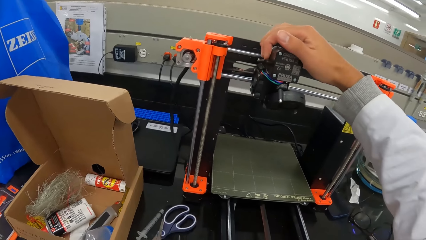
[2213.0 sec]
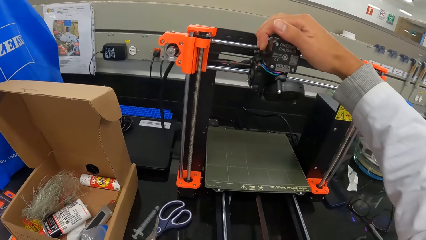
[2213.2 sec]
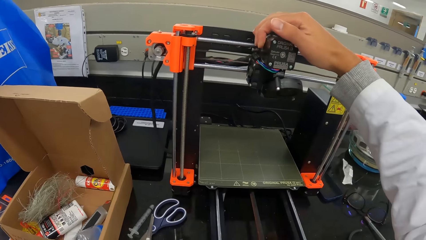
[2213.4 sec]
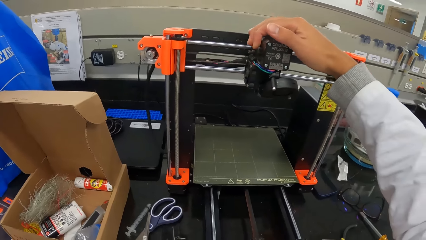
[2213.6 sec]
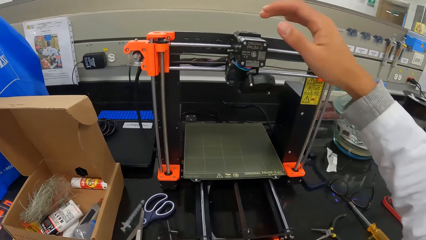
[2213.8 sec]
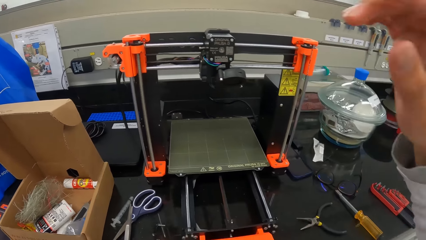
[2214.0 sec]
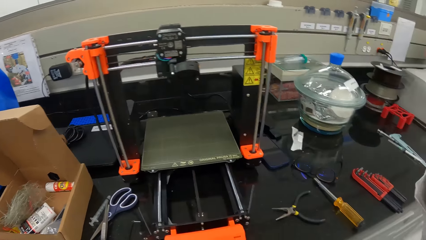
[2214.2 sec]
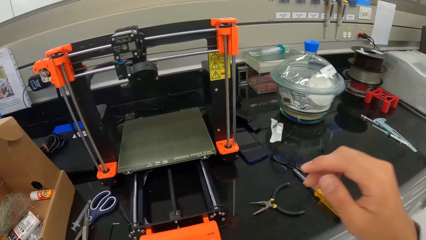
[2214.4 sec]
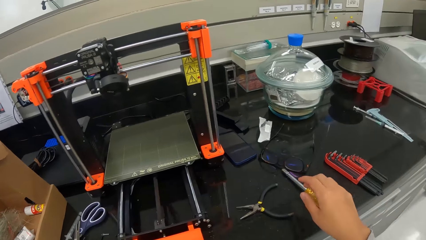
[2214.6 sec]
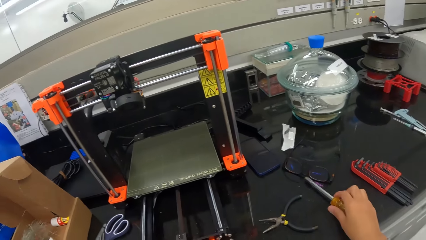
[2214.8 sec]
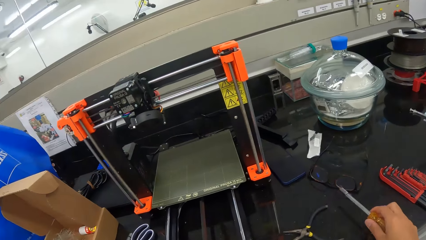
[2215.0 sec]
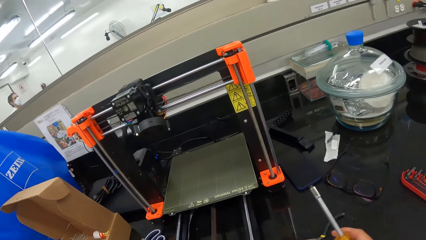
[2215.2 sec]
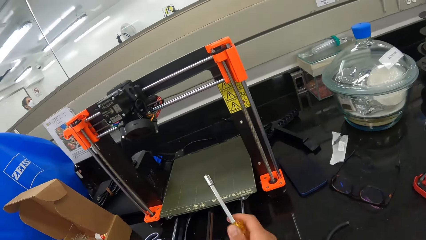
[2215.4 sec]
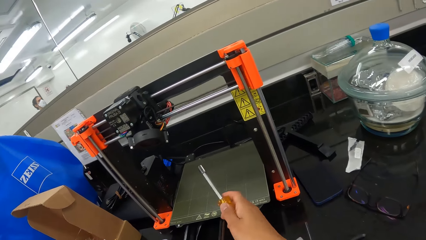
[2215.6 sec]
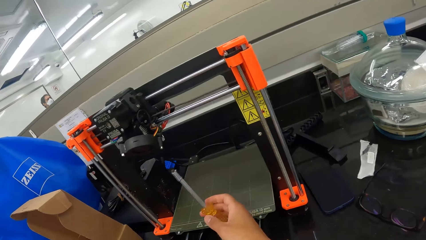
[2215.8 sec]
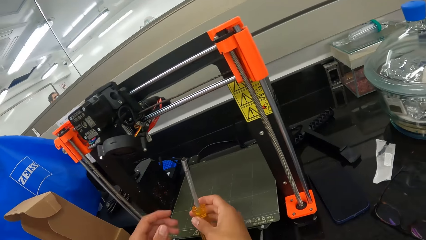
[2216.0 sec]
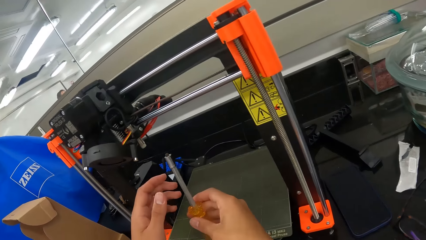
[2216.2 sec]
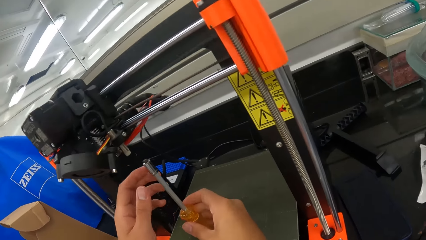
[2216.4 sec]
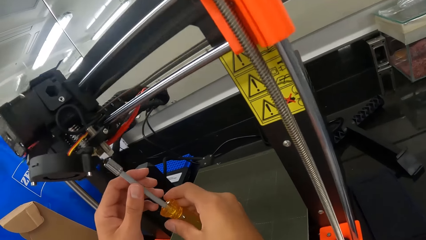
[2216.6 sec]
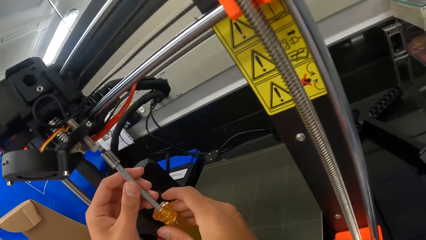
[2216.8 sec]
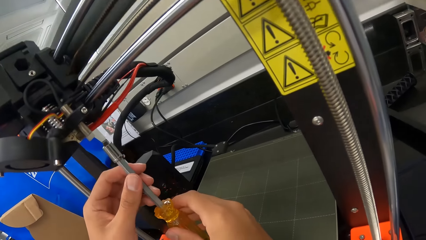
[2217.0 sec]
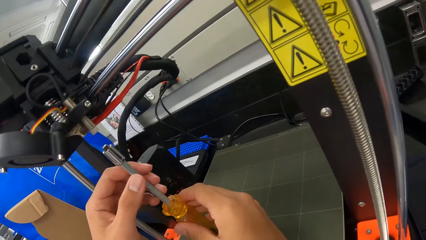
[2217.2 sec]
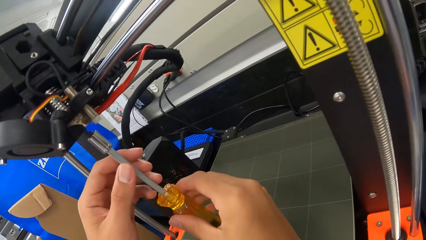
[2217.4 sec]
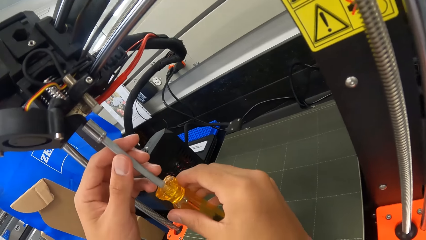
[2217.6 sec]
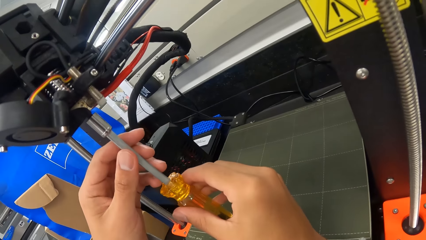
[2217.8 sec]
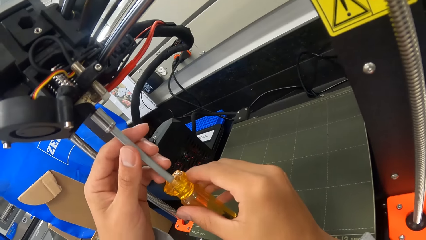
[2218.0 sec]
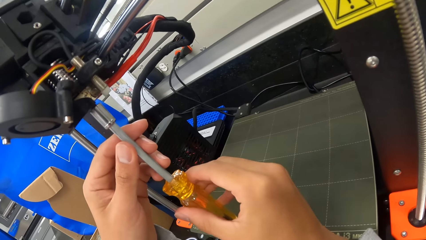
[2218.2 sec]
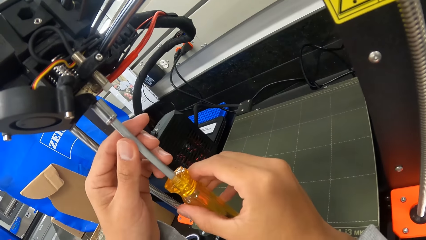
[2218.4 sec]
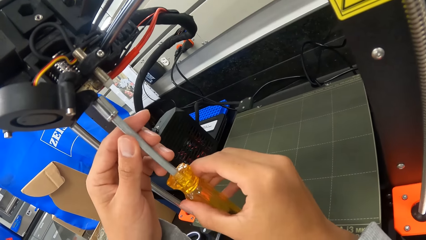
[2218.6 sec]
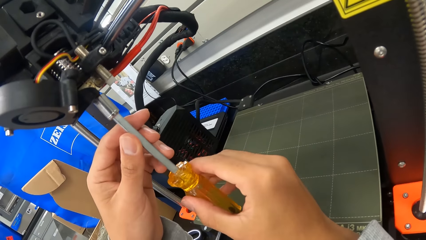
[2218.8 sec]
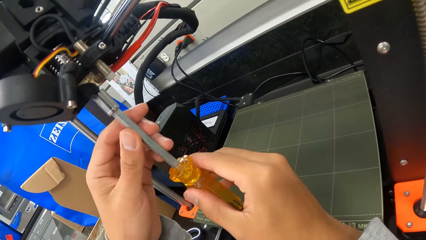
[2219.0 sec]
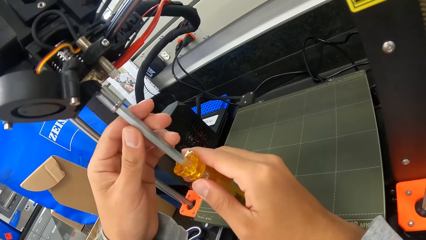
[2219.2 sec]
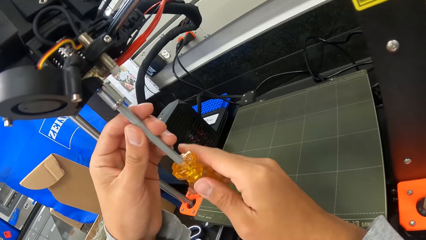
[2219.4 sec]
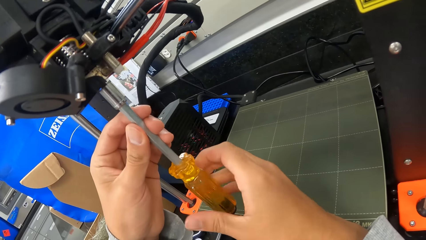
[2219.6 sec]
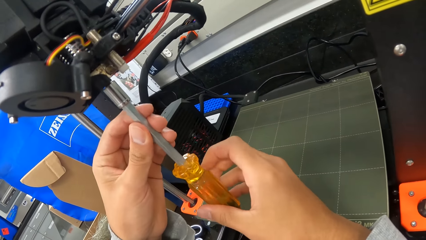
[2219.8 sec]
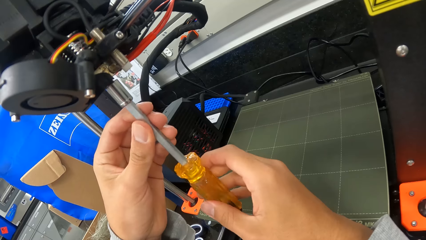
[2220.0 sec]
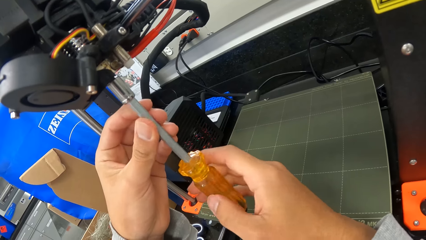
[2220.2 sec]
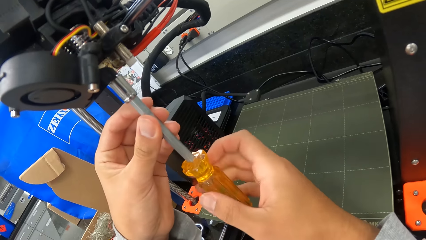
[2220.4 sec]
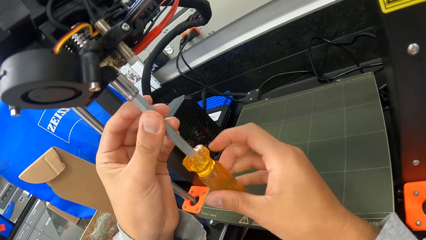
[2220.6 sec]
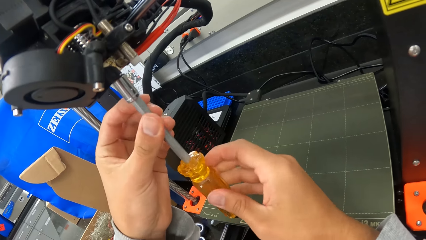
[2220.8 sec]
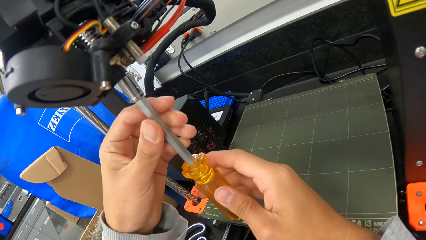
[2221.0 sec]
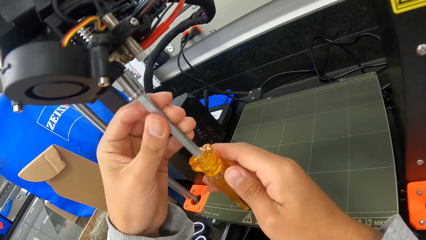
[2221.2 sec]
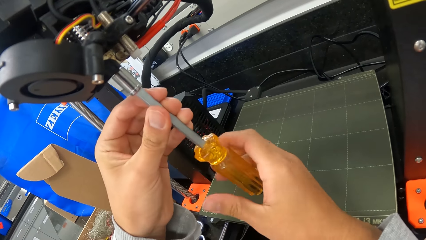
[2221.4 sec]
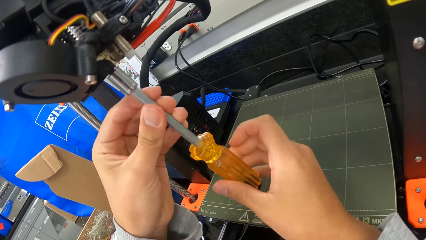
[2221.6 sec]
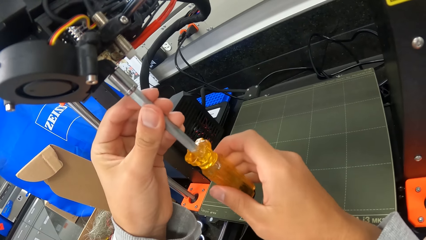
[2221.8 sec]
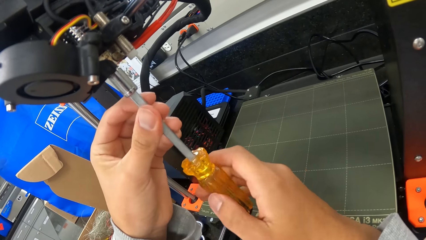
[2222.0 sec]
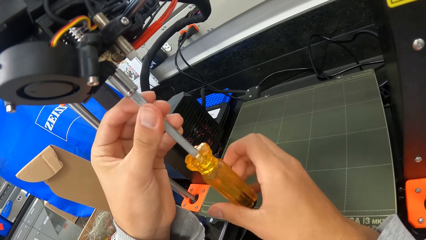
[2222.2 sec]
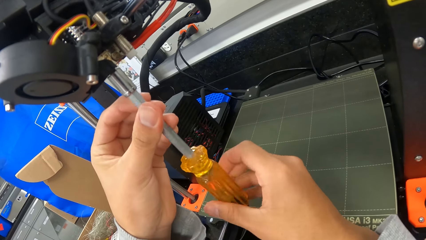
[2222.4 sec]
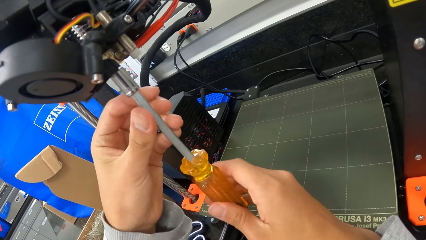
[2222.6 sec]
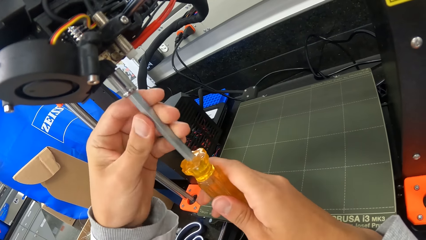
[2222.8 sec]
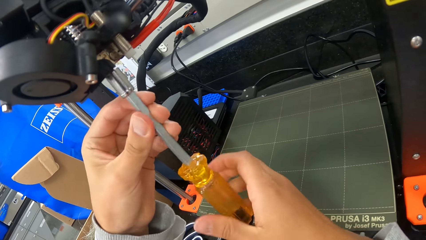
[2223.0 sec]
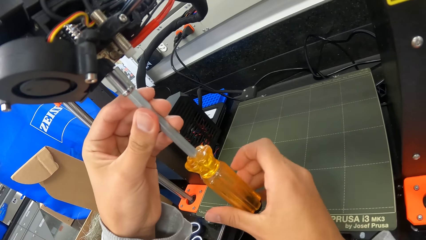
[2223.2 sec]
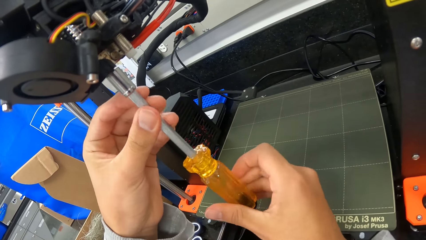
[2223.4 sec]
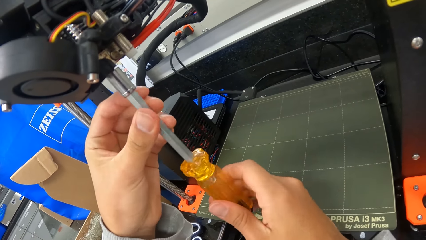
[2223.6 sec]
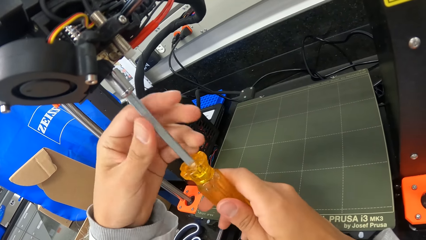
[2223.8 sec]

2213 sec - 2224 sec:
The camera wearer moves his right hand towards his face. He picks up the screwdriver from the laboratory cabinet with his right hand. He loosens a screw from the 3D printer with the screwdriver in his hands. He fixes the weighing machine with the screwdriver.

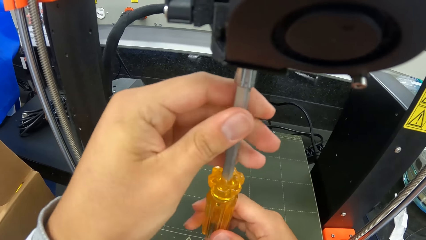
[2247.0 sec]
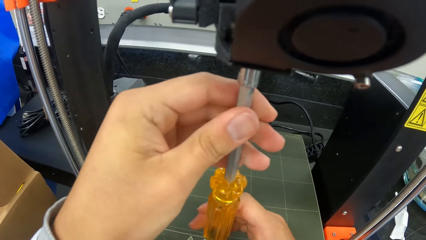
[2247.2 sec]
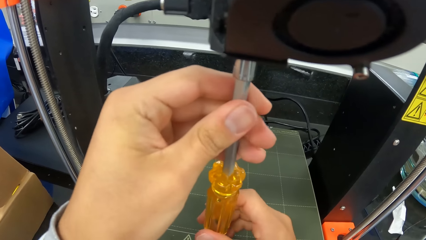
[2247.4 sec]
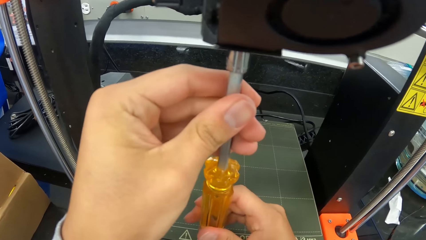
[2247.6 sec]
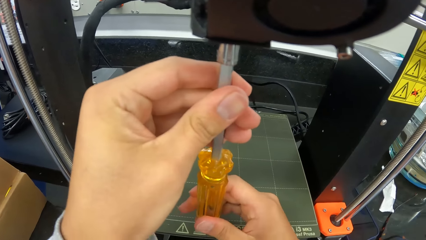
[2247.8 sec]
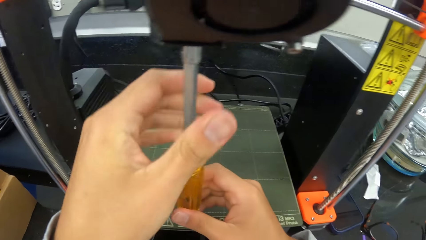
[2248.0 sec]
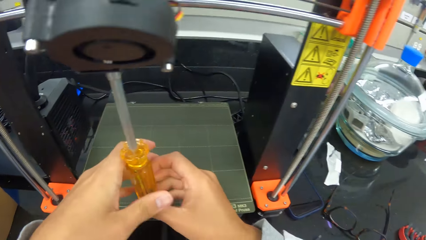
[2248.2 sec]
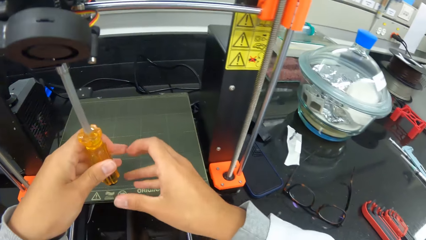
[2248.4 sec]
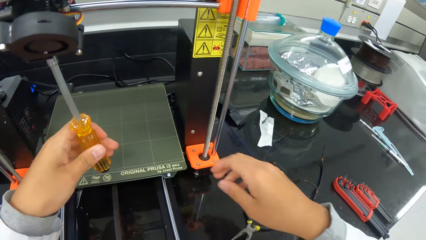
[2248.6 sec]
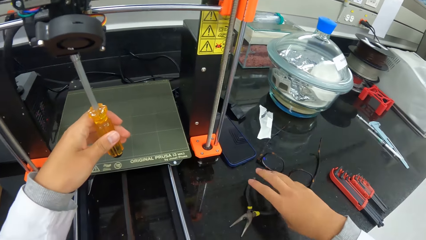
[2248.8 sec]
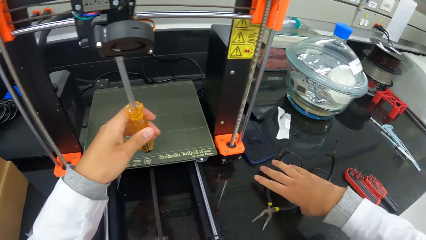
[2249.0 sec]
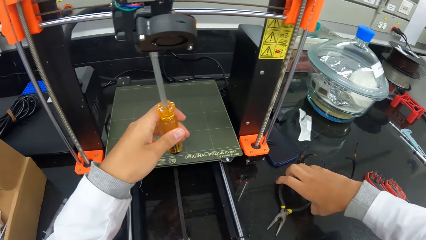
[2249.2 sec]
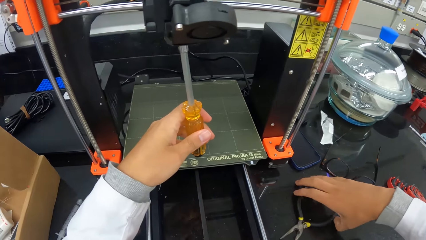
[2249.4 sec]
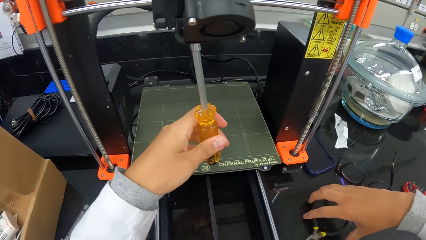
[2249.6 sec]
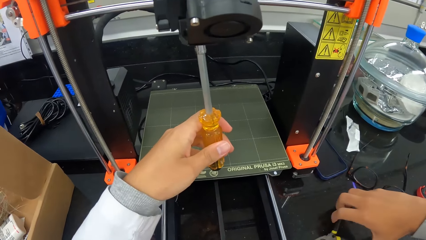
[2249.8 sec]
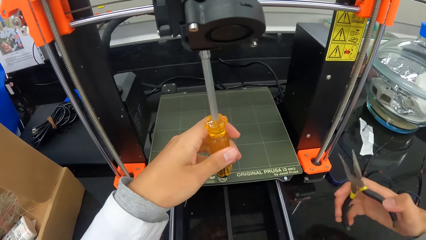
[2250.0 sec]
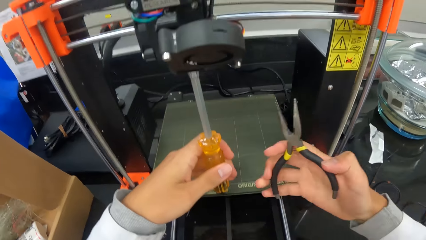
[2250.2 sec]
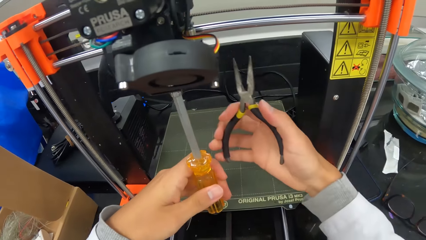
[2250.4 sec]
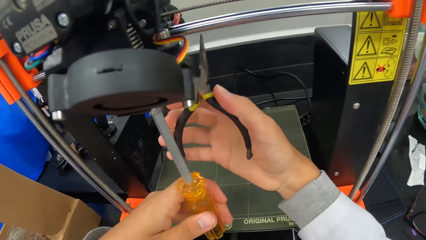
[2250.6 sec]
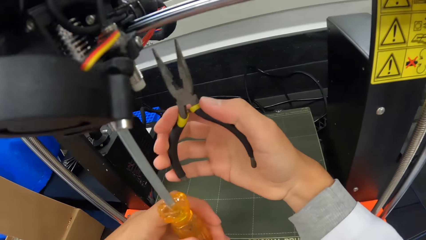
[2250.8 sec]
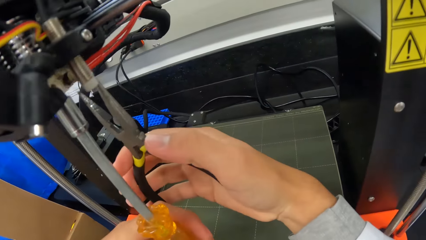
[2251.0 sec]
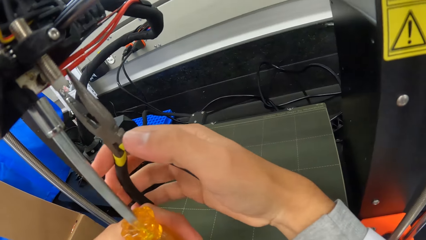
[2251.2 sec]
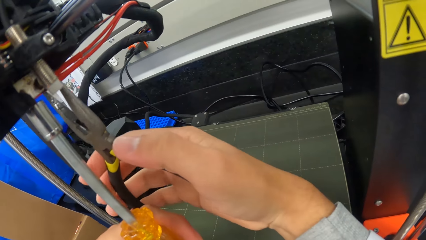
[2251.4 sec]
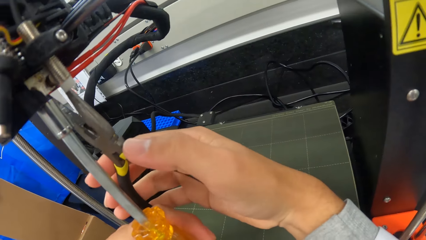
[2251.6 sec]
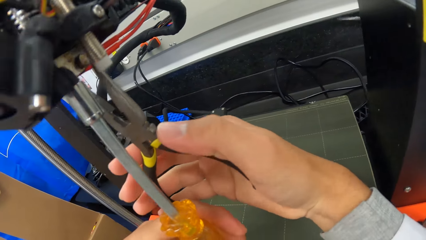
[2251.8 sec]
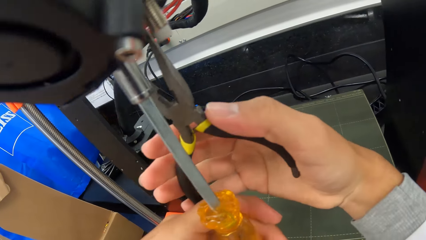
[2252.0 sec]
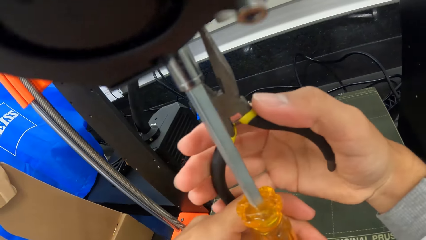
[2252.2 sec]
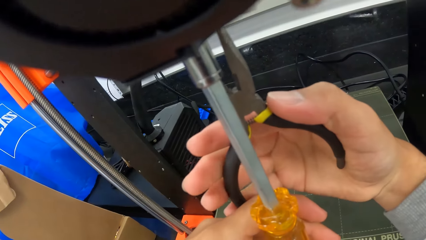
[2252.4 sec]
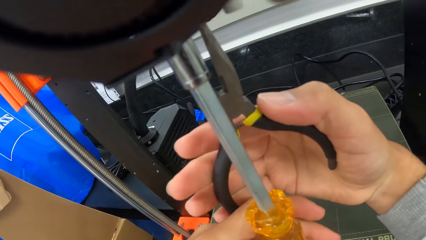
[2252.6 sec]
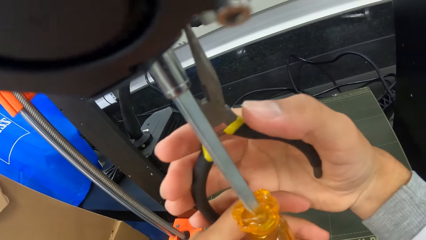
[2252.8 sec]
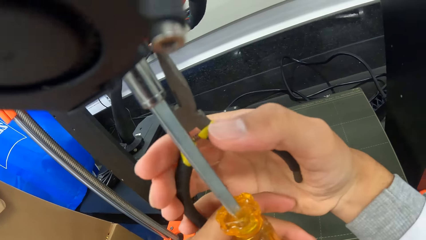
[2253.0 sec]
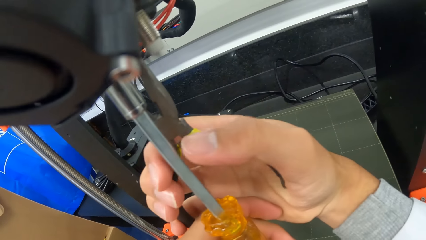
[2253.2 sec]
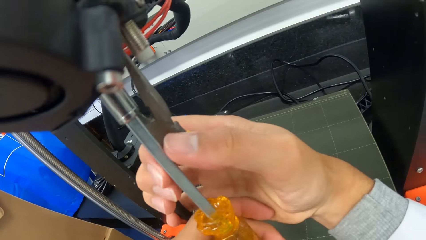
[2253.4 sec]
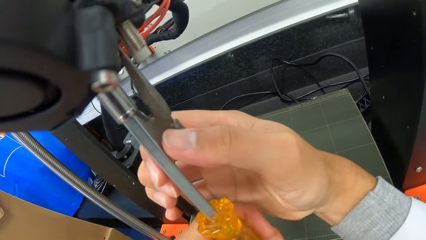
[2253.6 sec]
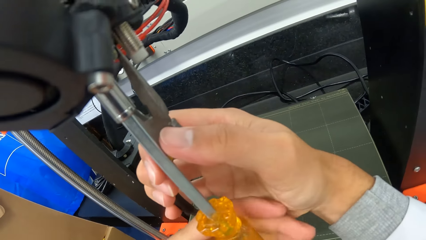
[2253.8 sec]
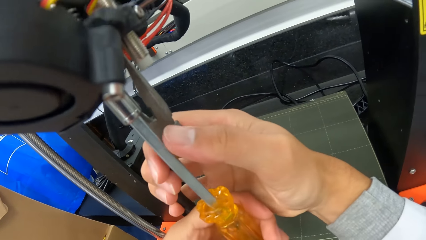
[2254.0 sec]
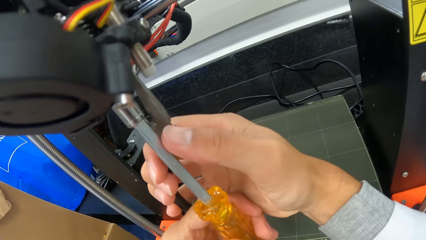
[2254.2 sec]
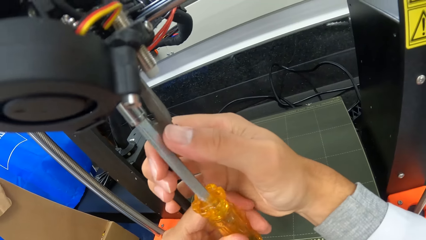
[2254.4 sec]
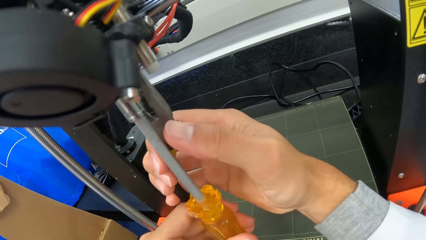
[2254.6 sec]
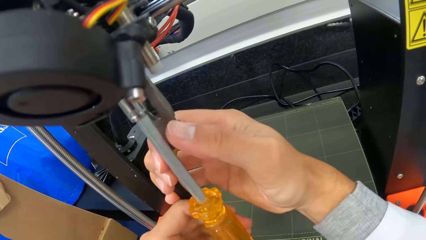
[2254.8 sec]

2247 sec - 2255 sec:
The camera wearer removes his right hand from the screwdriver. He picks up a plier from the laboratory cabinet with his right hand. He grips the screw with the plier in his right hand. He fixes the weighing machine with the plier.
